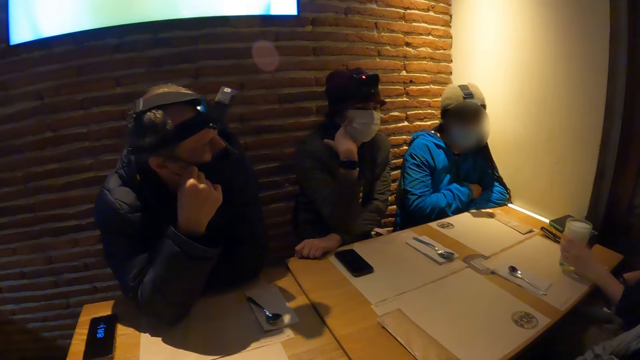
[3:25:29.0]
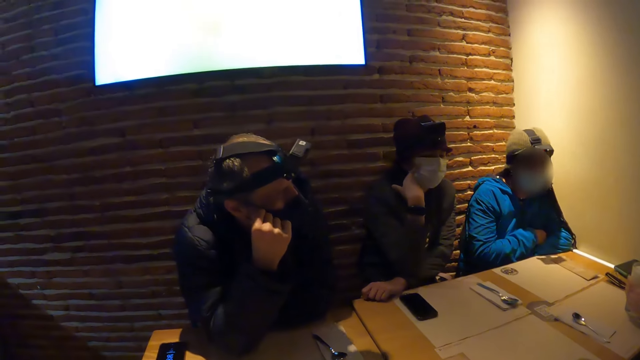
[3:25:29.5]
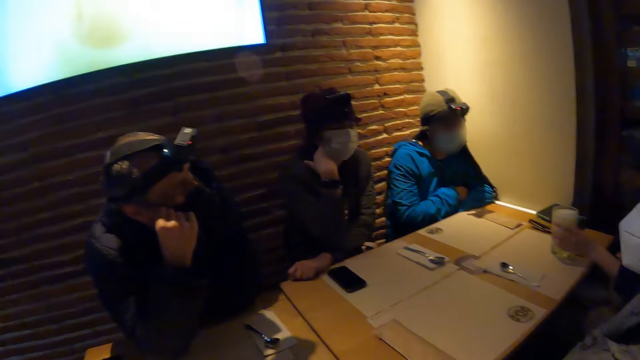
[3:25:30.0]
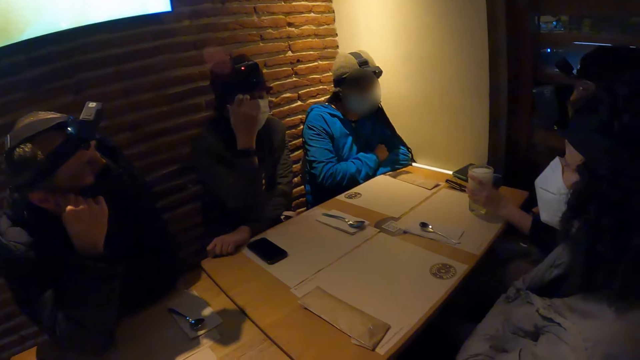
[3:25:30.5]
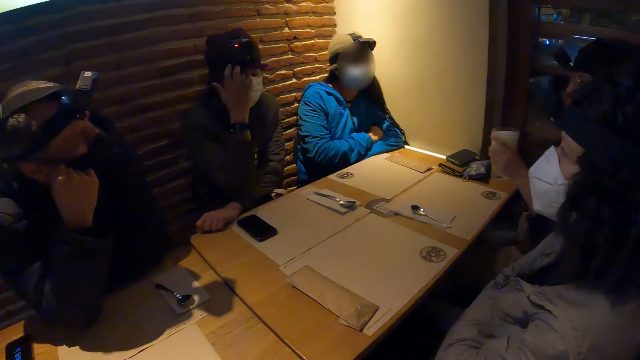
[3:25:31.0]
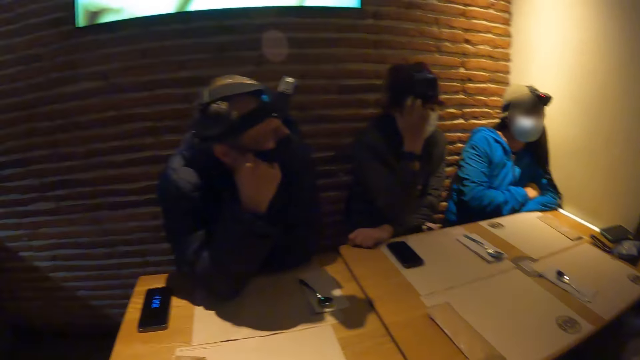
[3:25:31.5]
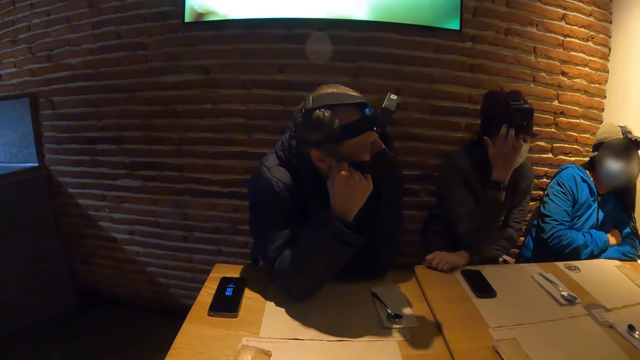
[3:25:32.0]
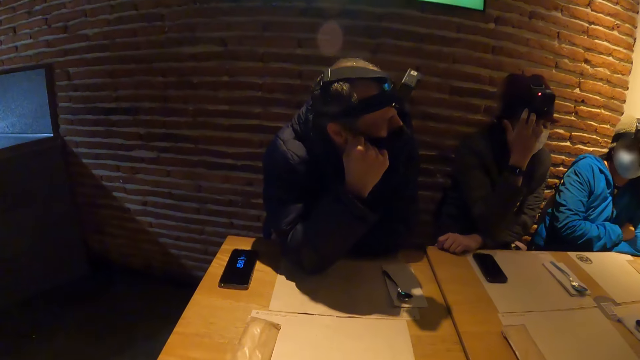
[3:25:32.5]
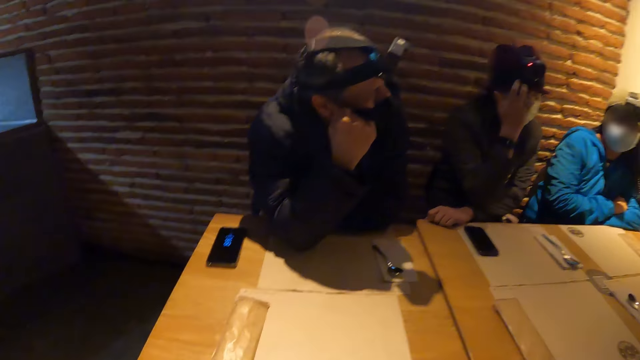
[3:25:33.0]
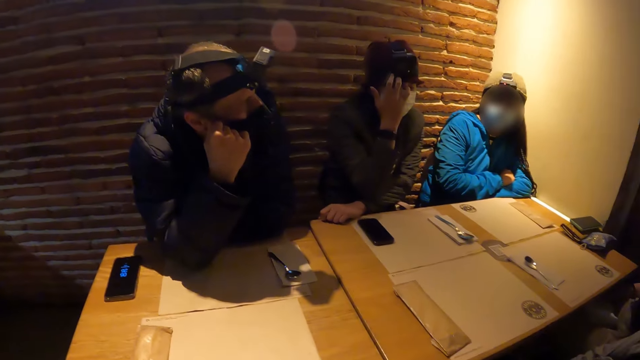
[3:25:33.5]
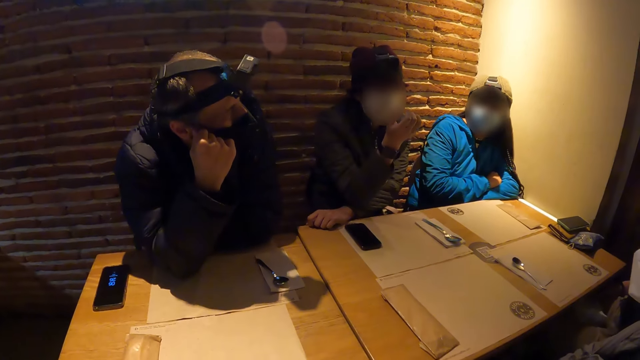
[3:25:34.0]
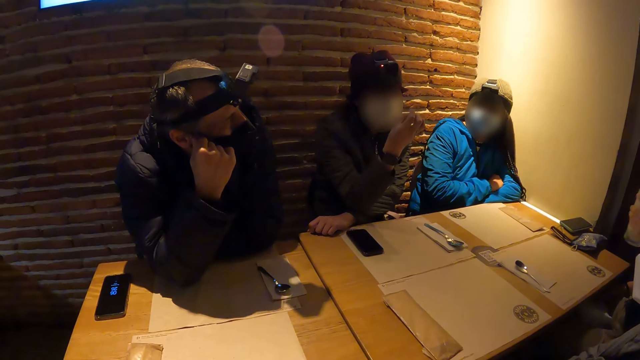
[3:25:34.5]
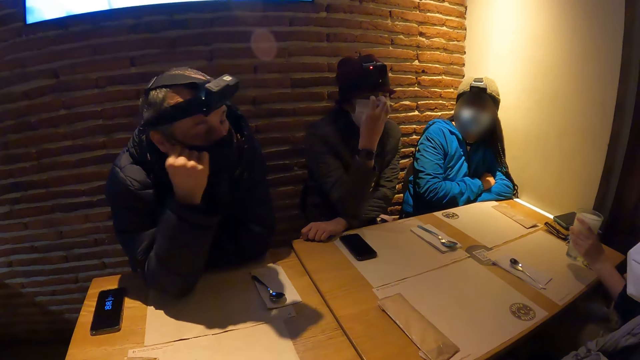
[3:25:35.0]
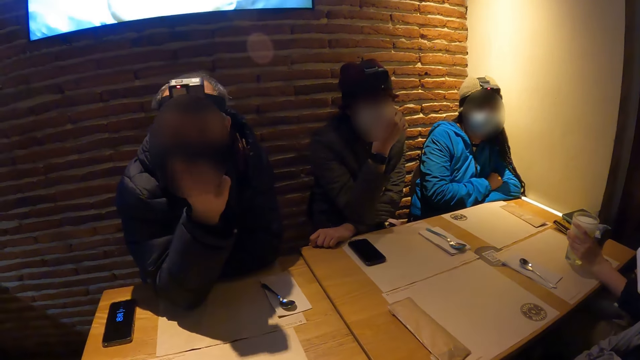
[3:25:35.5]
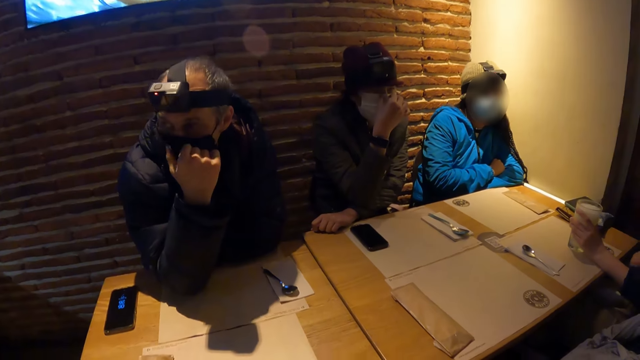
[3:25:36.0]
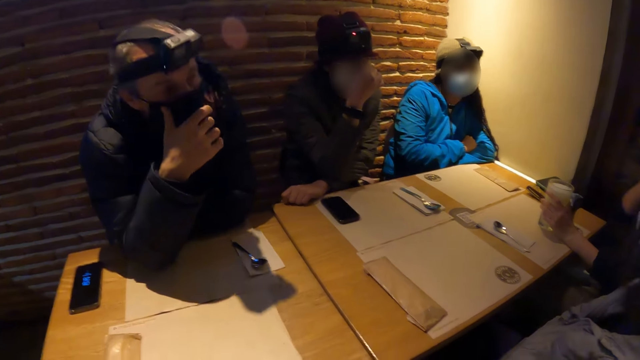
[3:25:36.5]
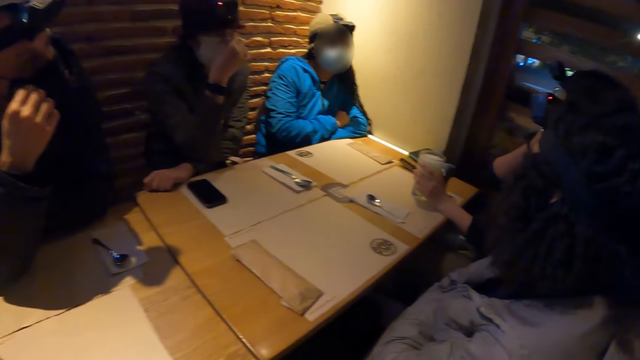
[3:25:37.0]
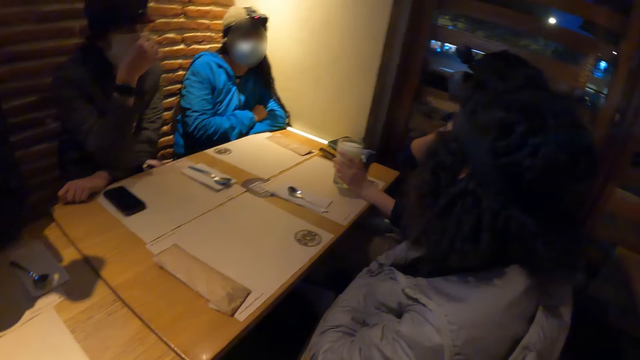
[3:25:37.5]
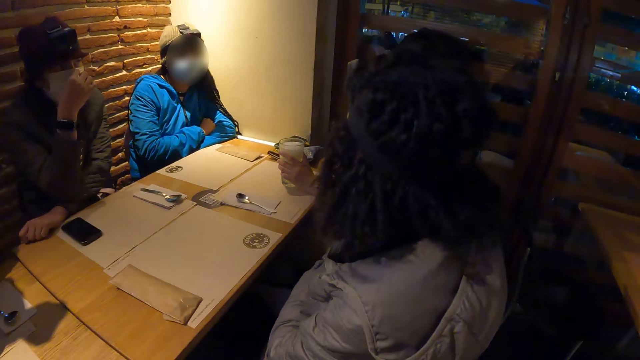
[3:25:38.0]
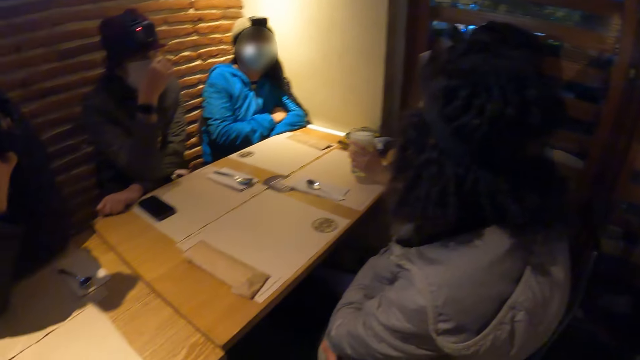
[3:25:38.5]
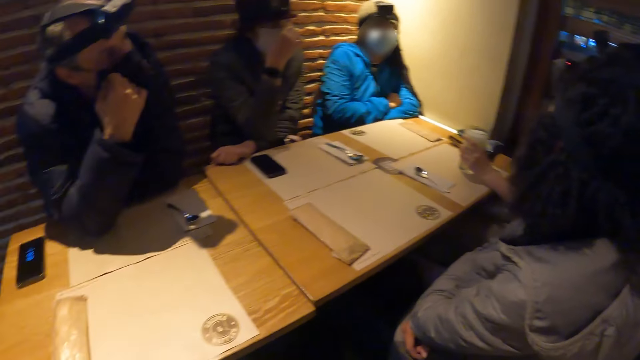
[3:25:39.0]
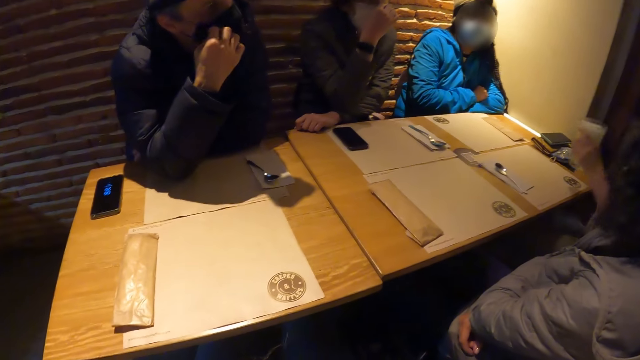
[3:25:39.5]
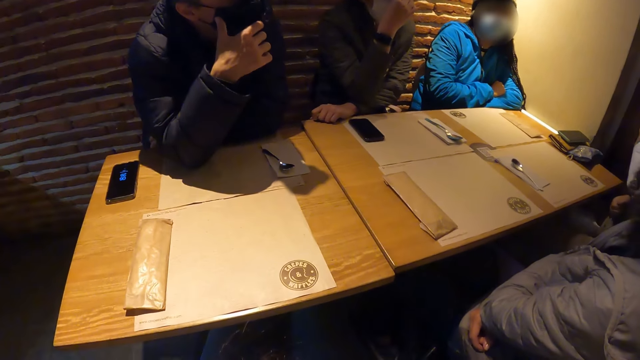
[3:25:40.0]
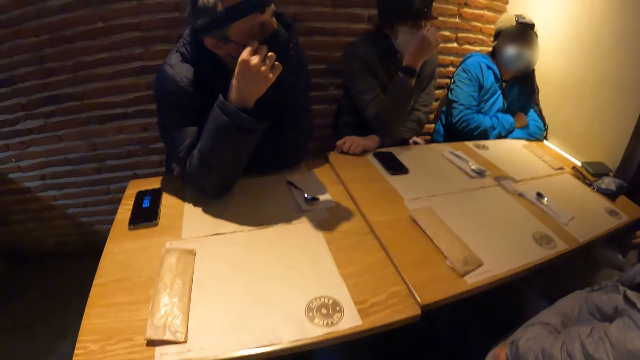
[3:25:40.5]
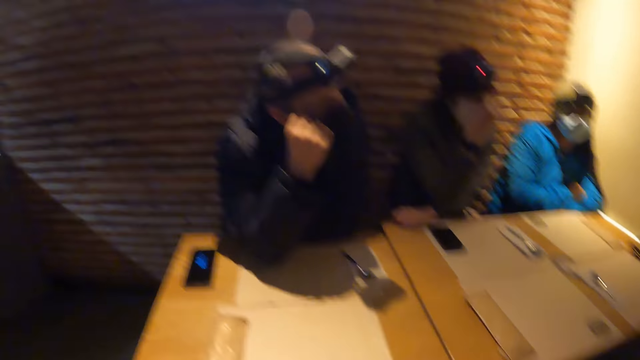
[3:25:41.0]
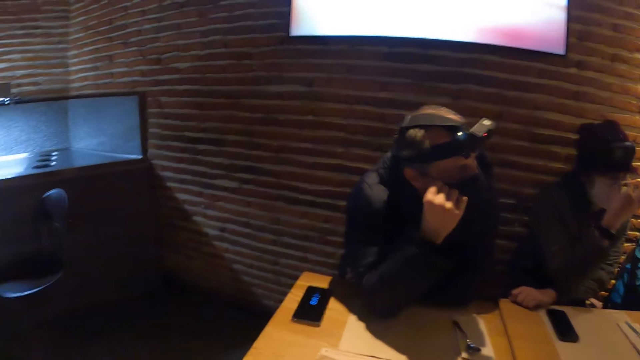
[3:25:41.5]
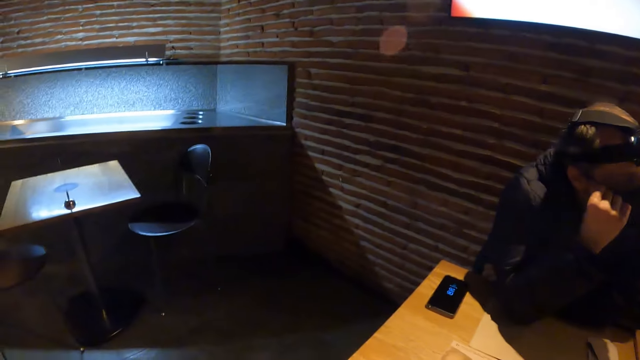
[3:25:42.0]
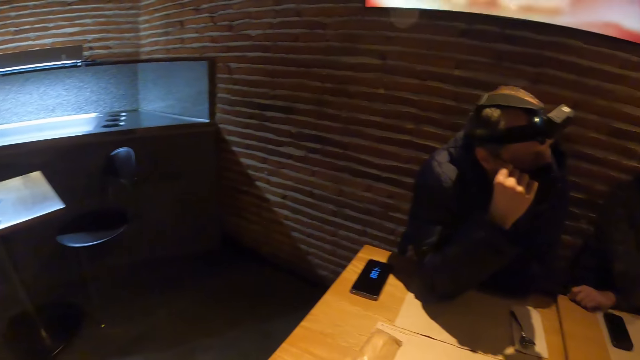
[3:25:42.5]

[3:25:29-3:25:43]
A woman picks up the glass cup of beer from the table in the restaurant with her left hand. The woman places the glass cup of beer on the table in the restaurant with her left hand. The woman picks up the glass cup of beer from the table in the restaurant with her left hand.

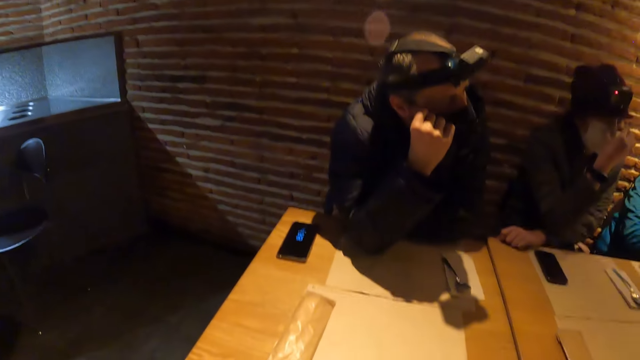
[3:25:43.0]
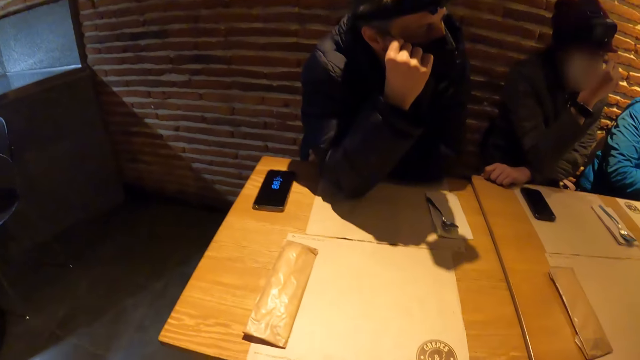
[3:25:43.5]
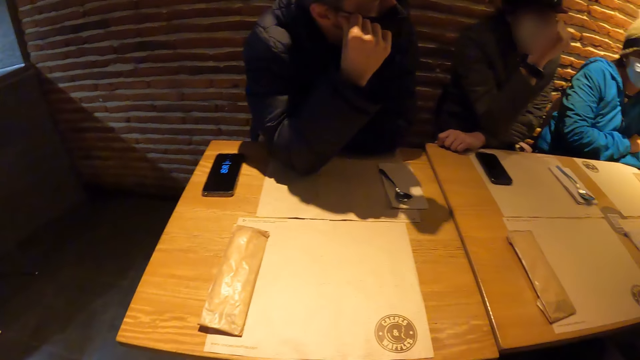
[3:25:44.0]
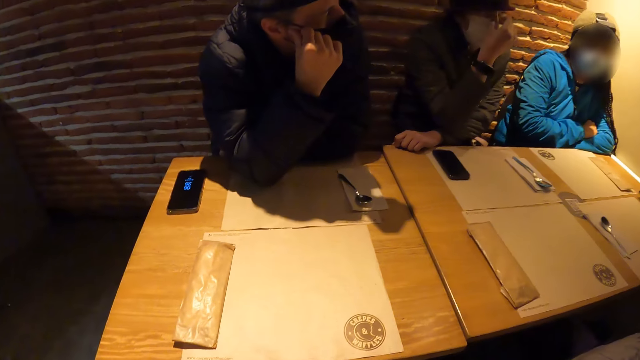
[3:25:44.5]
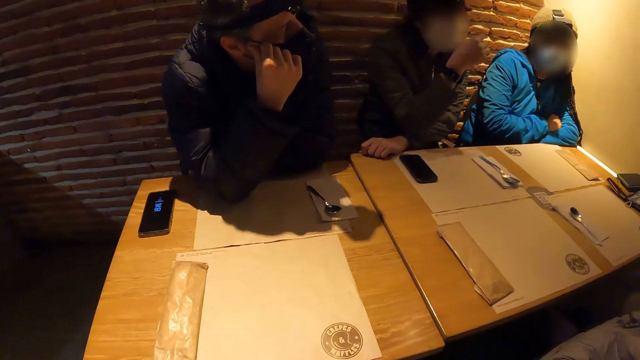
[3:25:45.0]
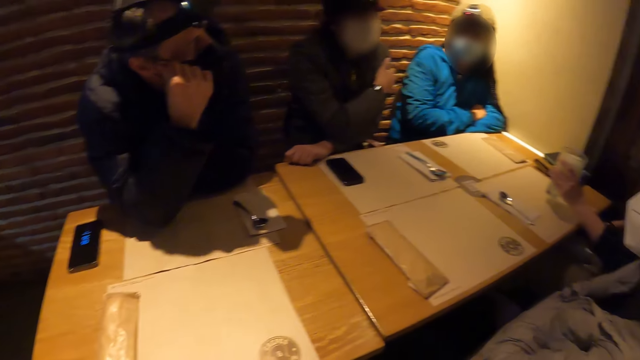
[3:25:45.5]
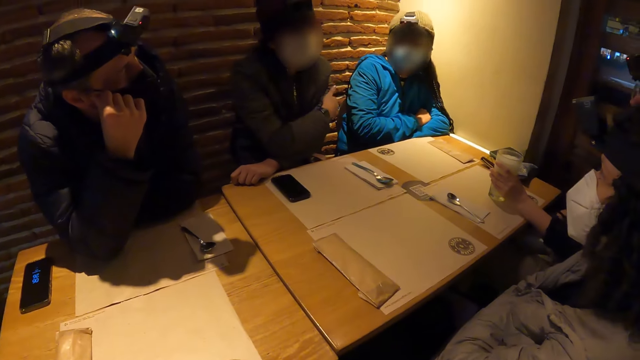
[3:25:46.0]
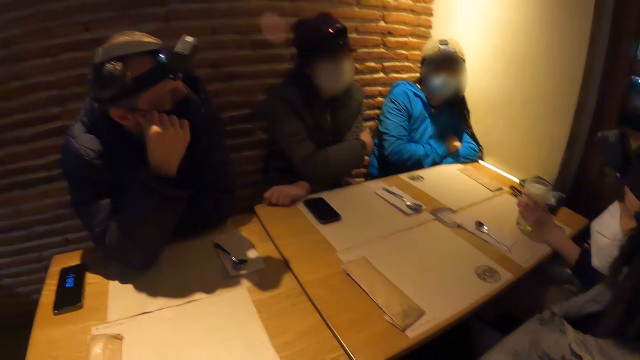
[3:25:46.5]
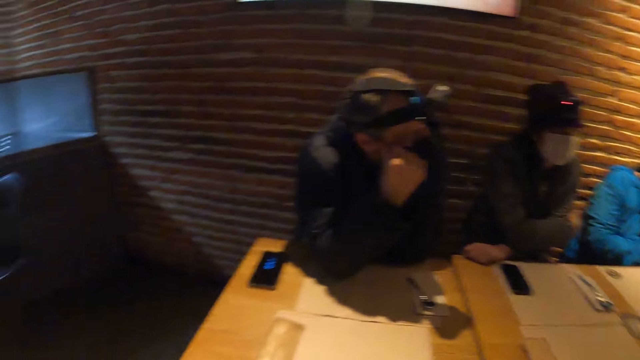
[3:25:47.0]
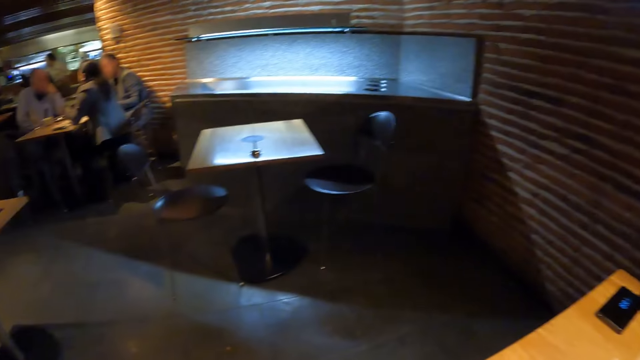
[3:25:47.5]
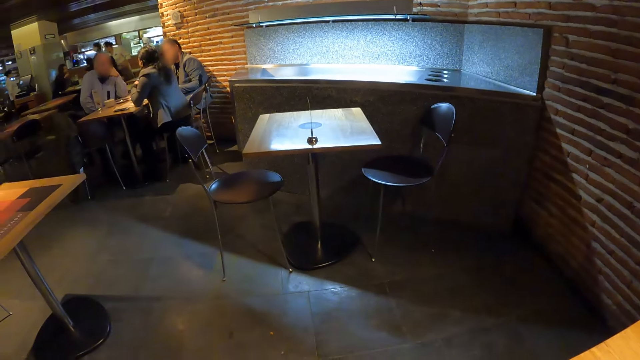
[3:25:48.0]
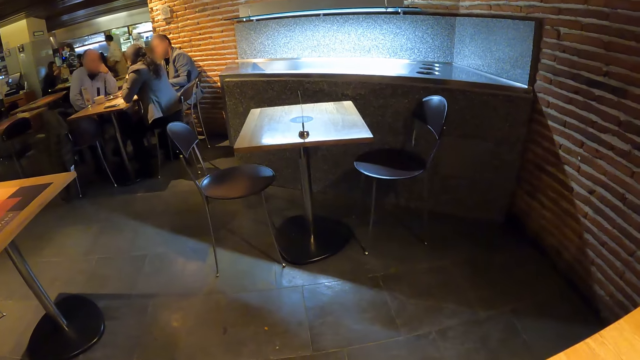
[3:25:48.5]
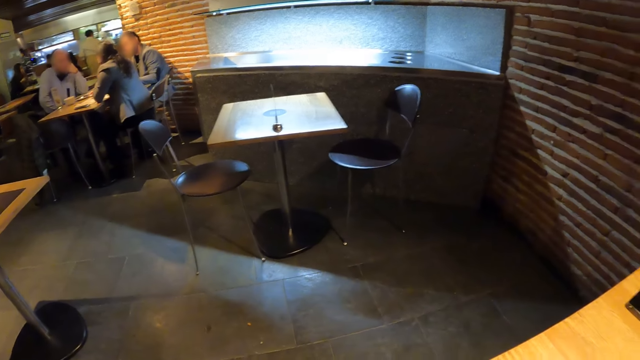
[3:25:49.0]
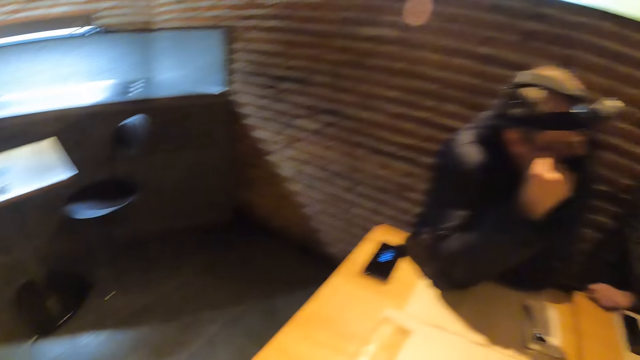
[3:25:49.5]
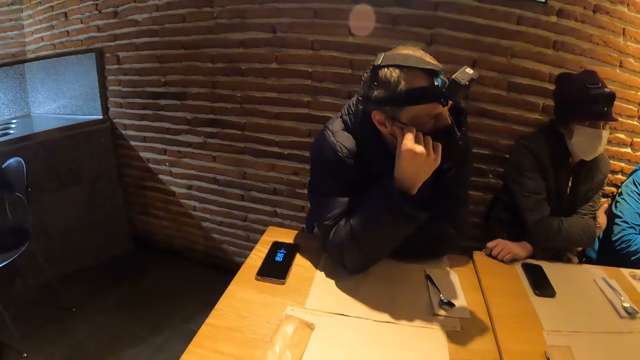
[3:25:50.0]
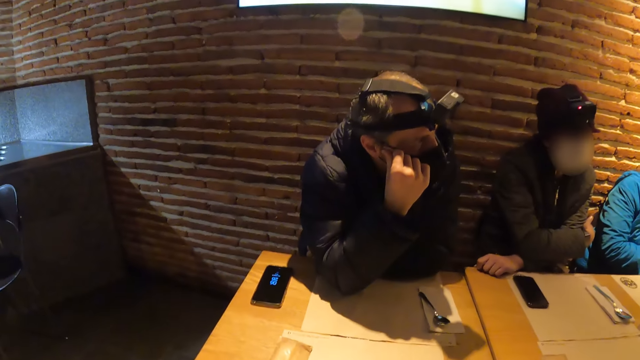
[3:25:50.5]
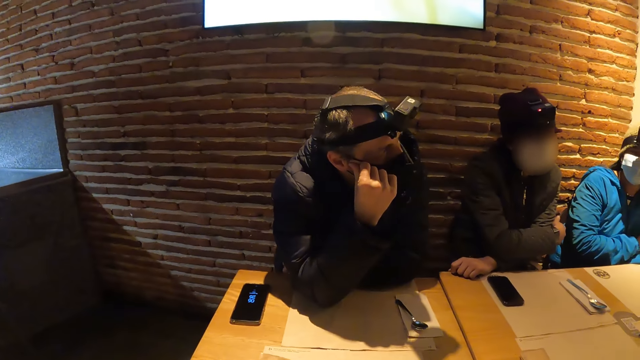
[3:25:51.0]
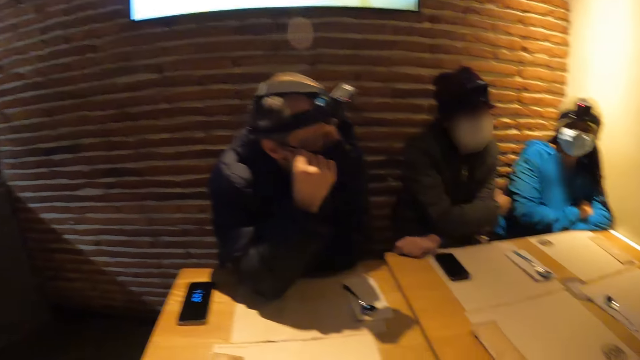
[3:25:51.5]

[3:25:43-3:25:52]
A woman places the glass cup of beer on the table in the restaurant with her left hand.
